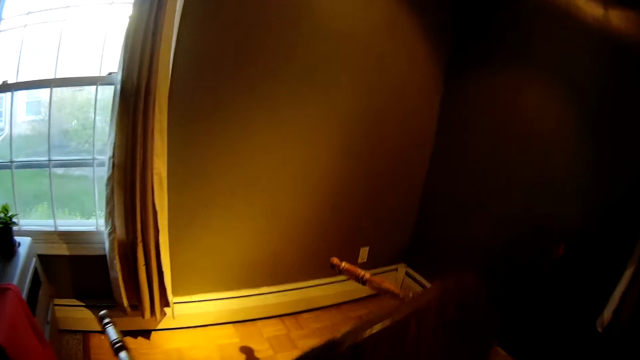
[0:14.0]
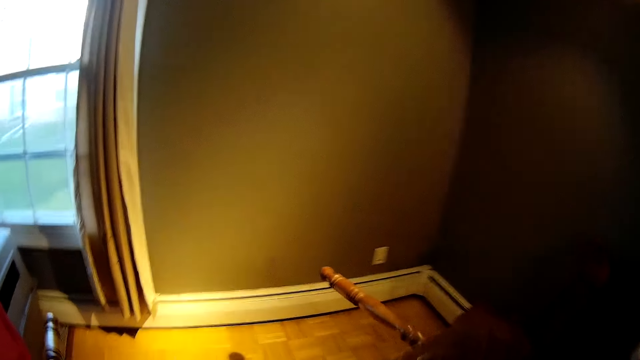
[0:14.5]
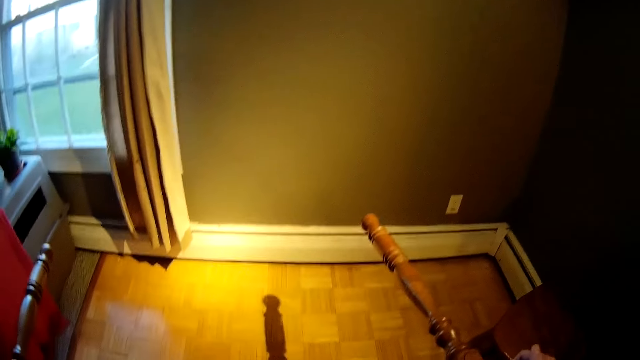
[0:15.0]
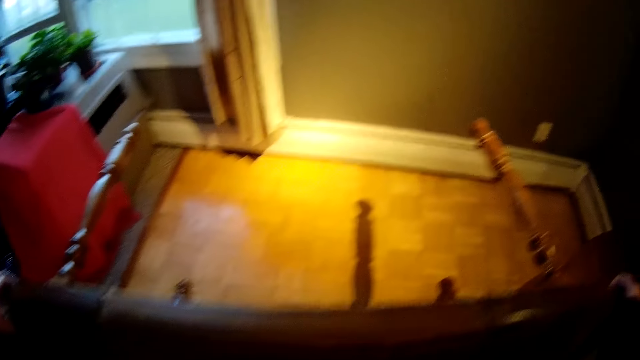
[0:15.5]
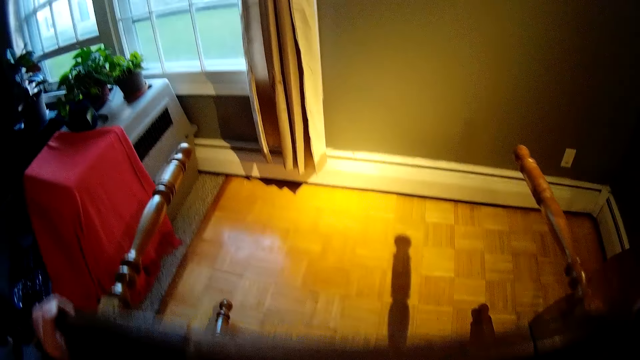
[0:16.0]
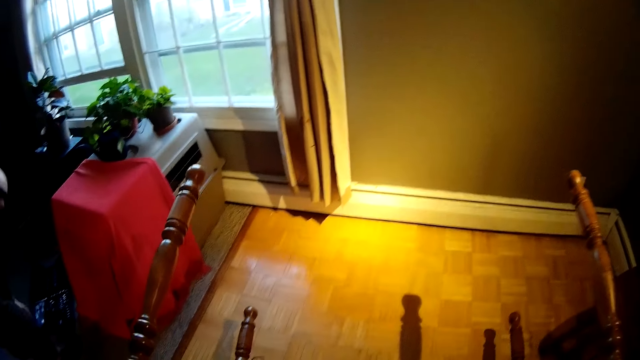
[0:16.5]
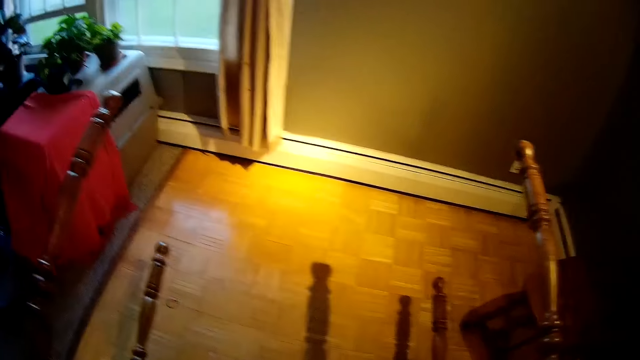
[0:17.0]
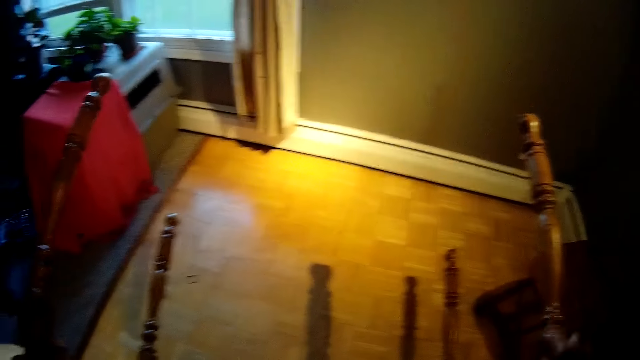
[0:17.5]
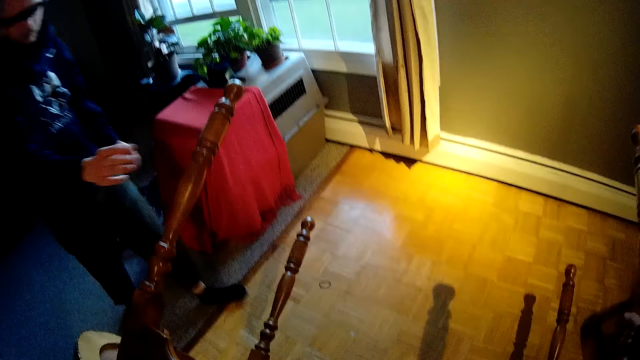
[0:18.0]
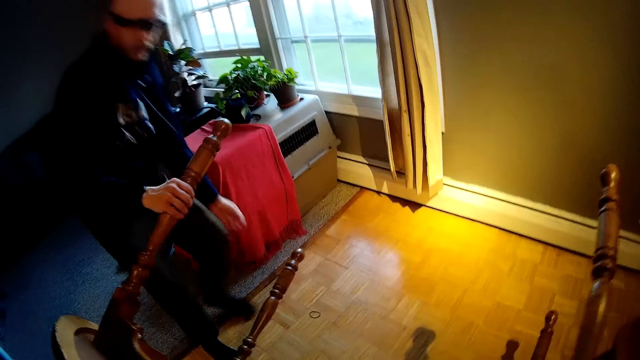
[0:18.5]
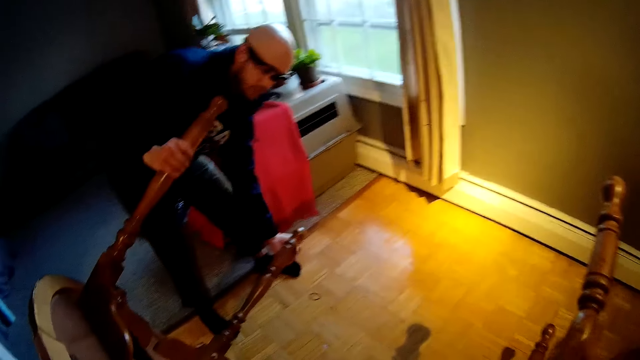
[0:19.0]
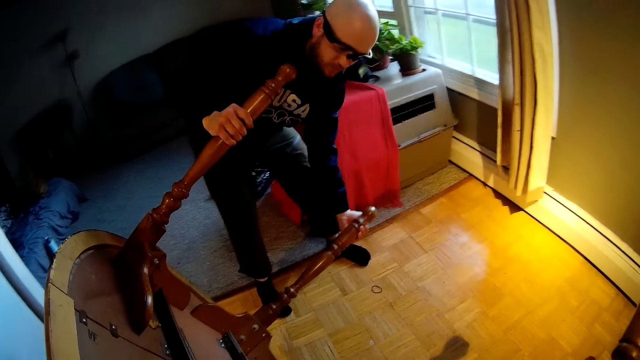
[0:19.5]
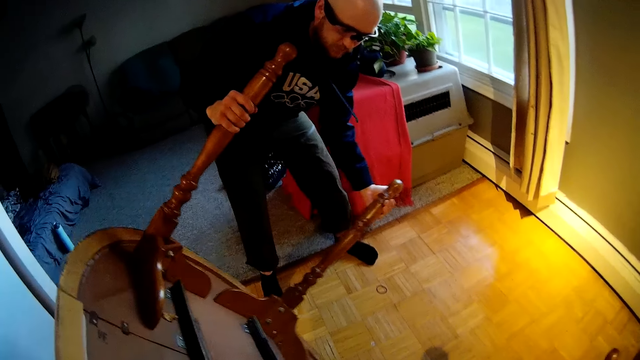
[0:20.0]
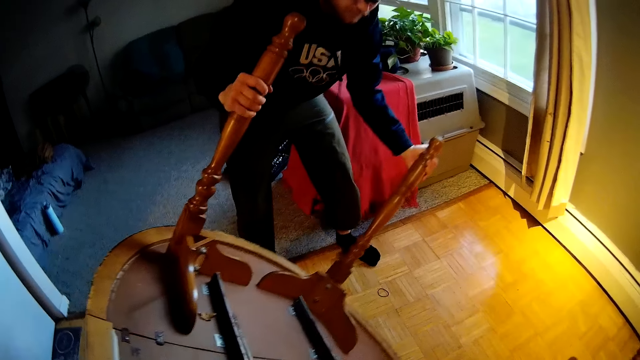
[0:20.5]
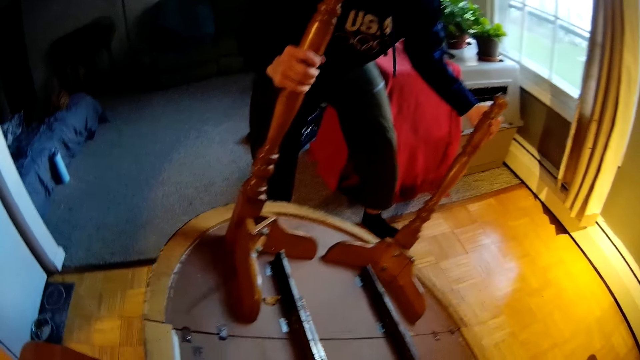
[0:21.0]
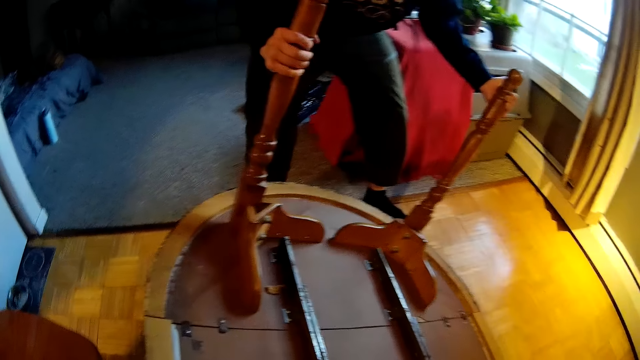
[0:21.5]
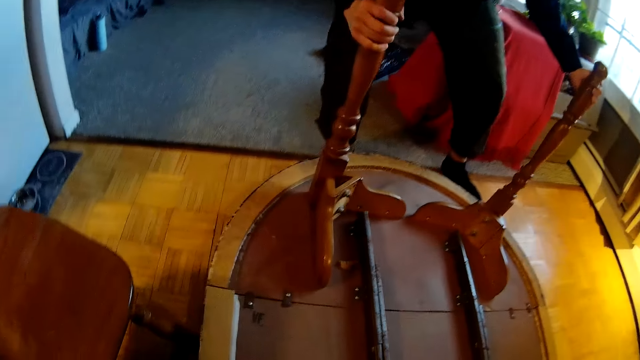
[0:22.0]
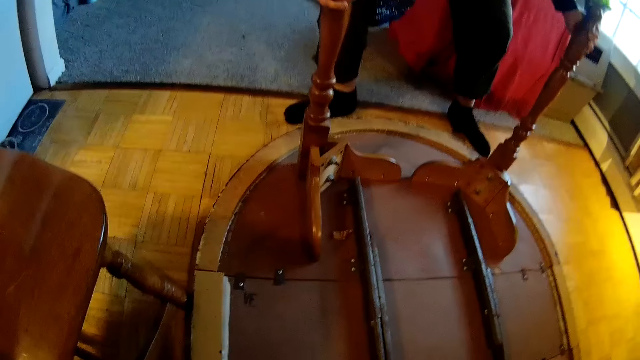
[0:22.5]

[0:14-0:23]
The camera wearer holds the table. They turn the table over with both hands in the dining. A man holds a leg of the table with his right hand. He holds another leg of the table with his left hand. The man interacts with the camera wearer. The man turns the table over with both hands.

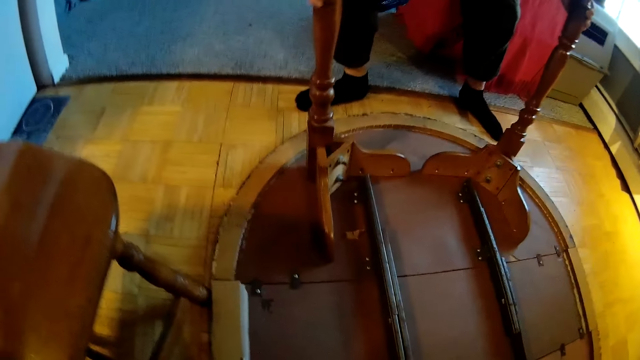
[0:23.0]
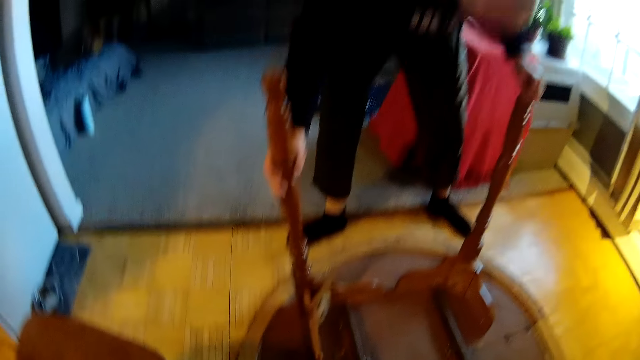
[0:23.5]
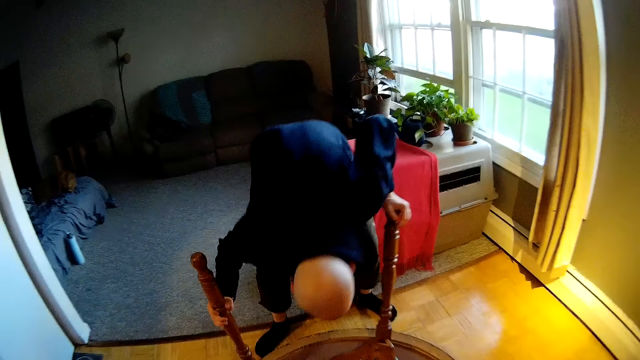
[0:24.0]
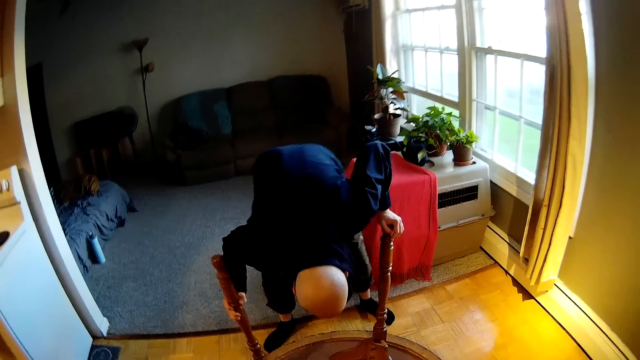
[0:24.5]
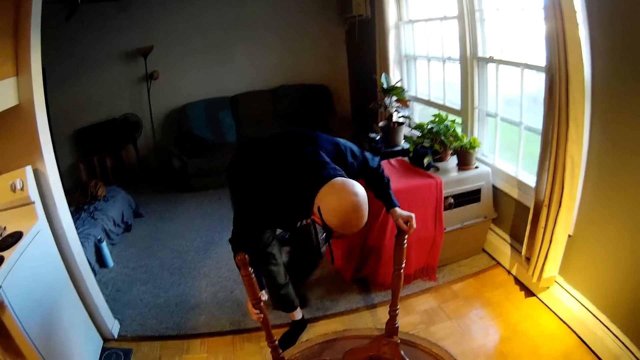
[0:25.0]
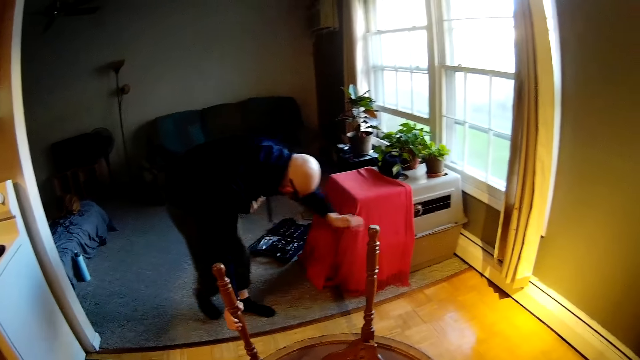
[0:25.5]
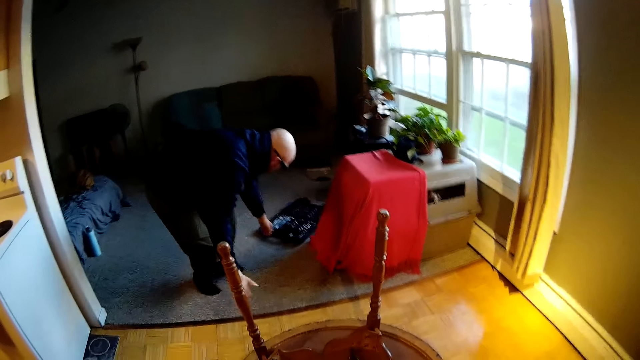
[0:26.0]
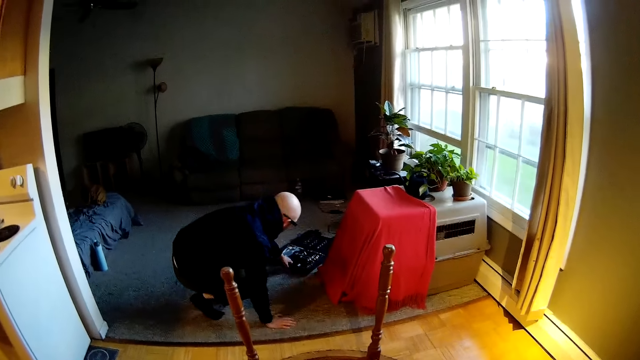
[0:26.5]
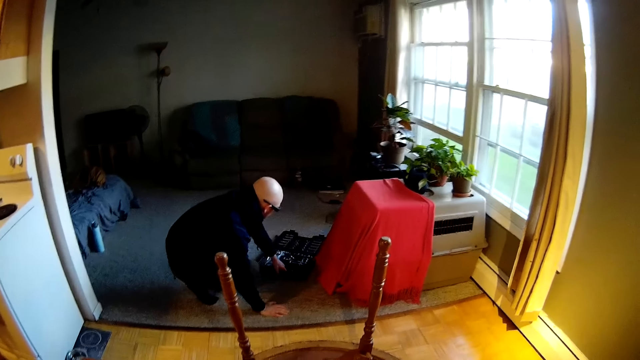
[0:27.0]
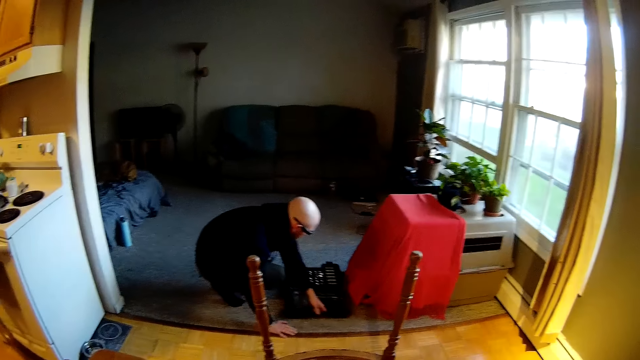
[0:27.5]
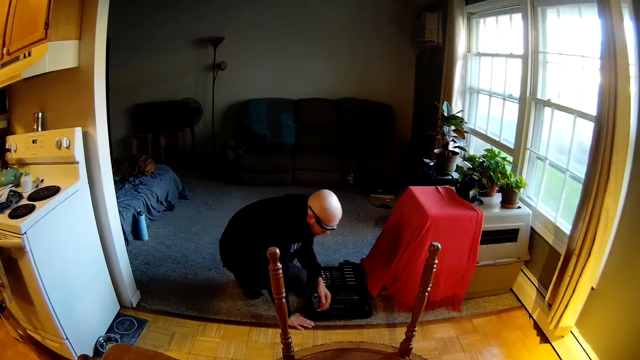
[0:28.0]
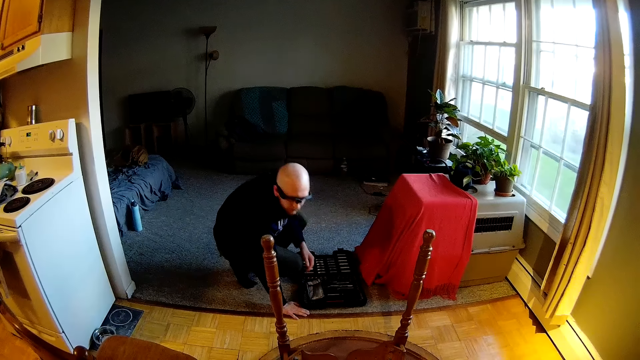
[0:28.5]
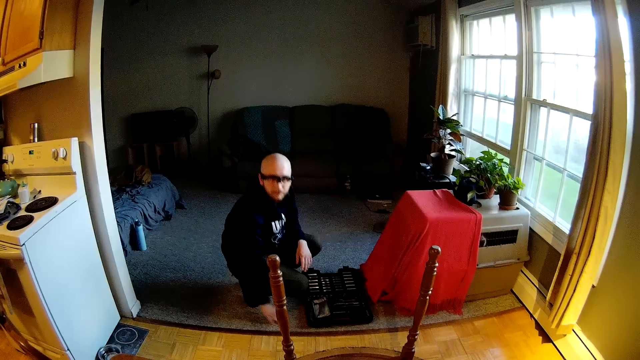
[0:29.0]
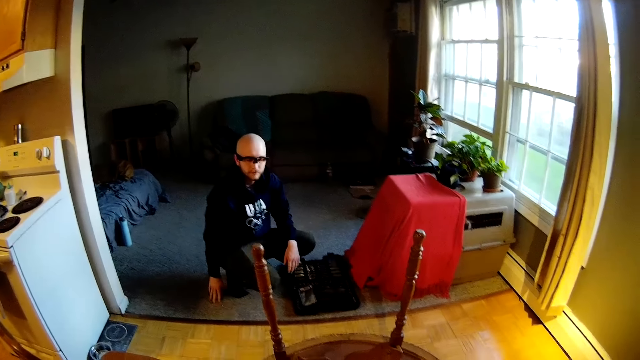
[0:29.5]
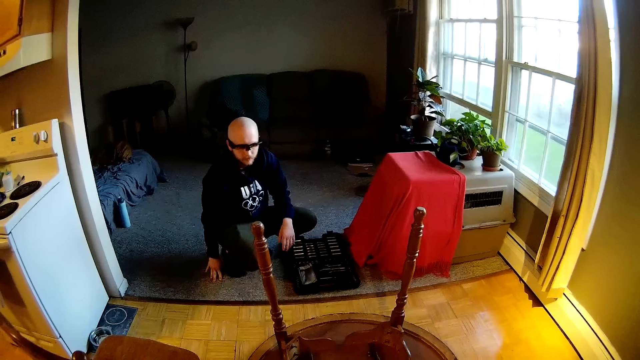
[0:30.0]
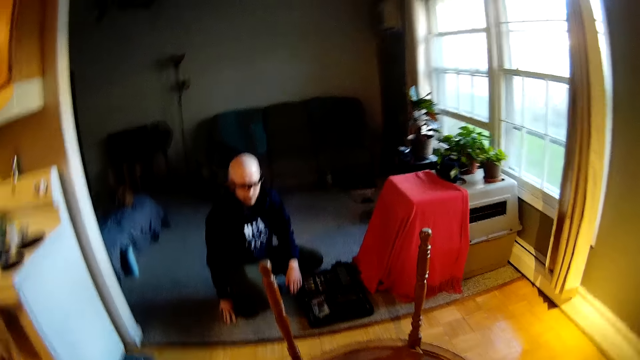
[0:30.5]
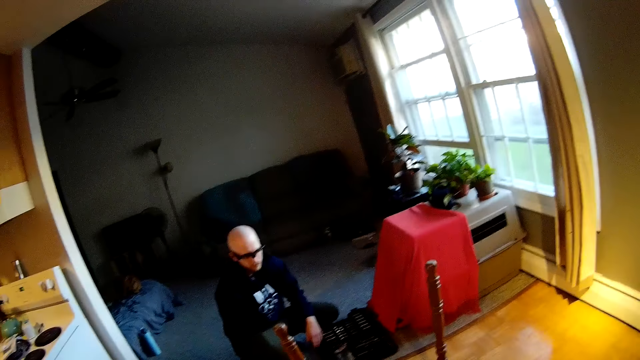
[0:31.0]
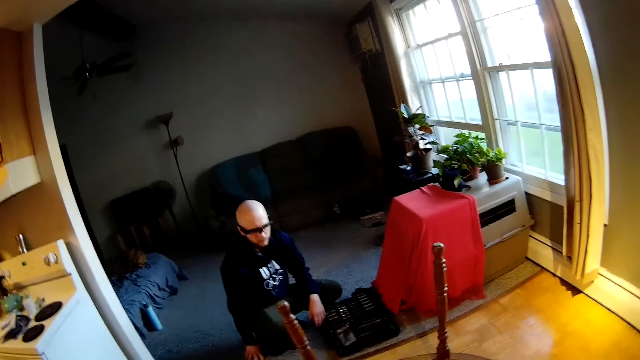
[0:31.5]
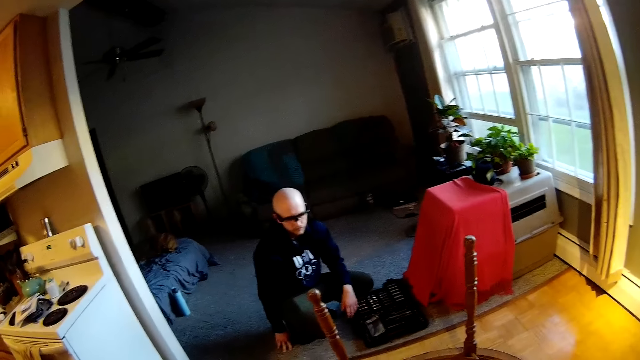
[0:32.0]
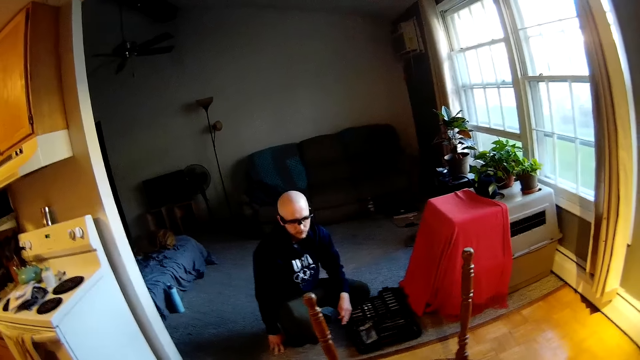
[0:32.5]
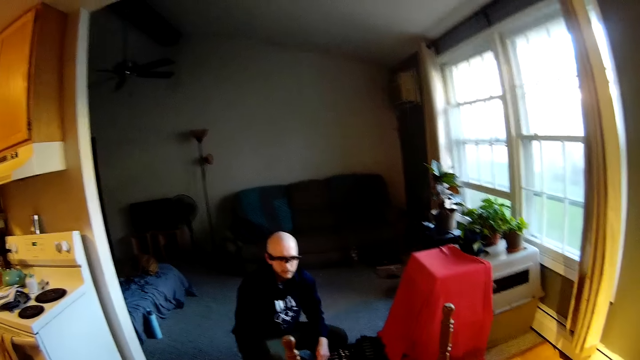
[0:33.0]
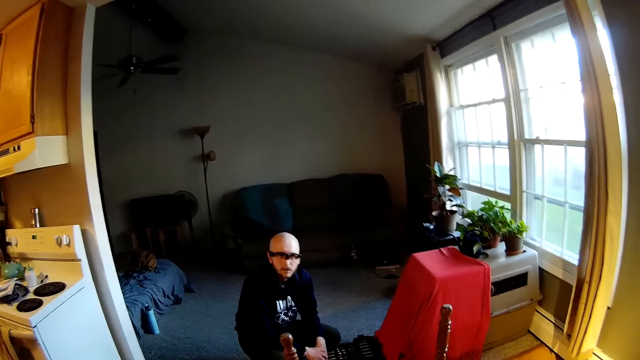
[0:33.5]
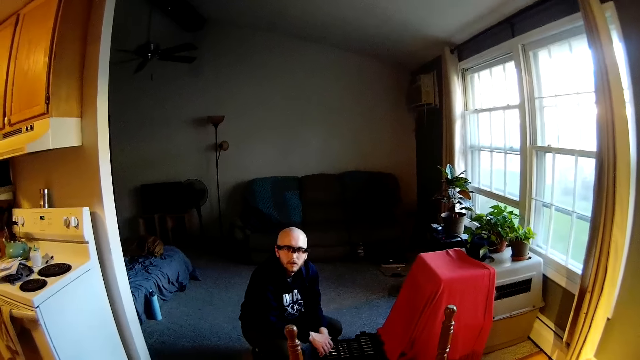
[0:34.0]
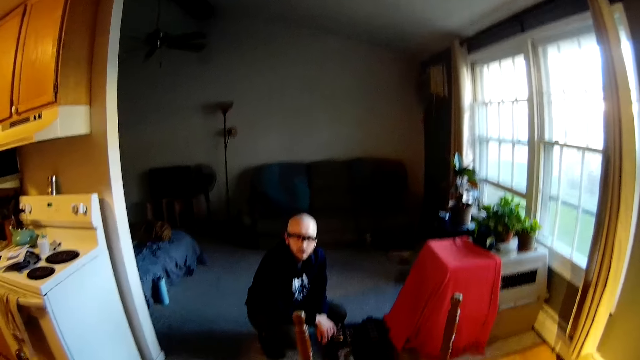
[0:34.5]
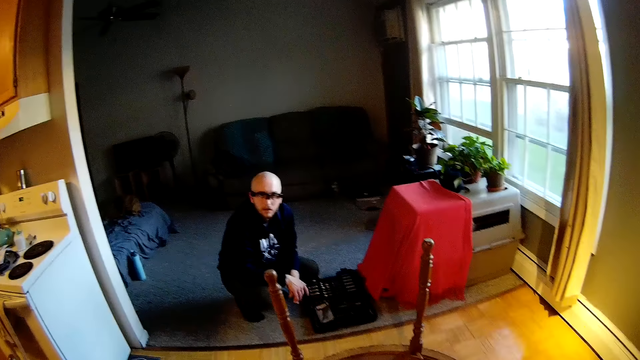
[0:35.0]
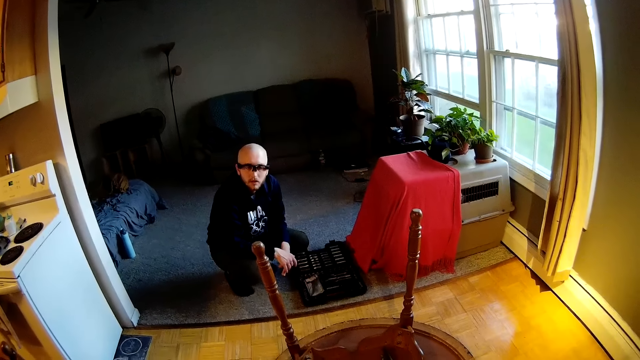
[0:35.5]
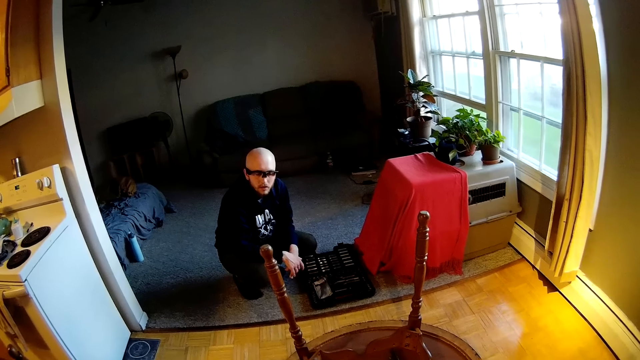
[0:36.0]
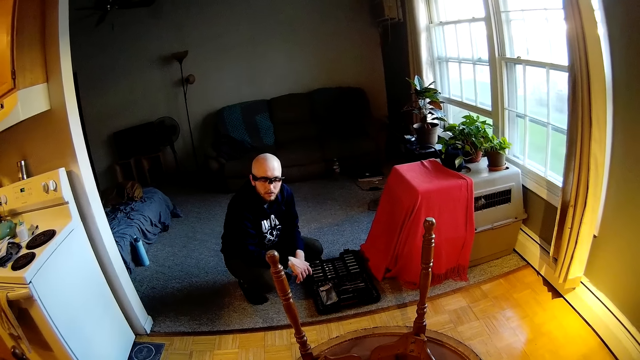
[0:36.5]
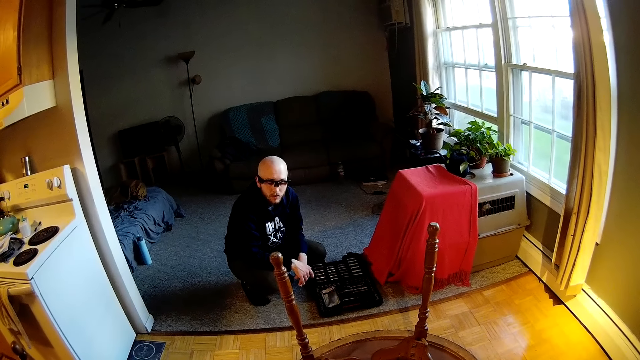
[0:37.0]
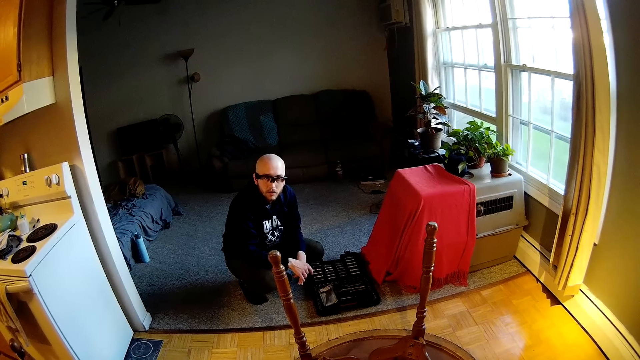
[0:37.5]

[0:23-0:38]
A man bends on the table. The man takes his left hand off the table. He takes his right hand off the table. He places his right hand on the floor. He drags a tool box from the room with his left hand. The camera wearer interacts with the man in the apartment. The man moves his right hand from the floor of the room to the frame of the dining. He takes his left hand off the tool box. He moves his right hand to the floor of the room. He drags his right hand on the floor of the room. He takes his right hand off the floor. He places his right hand over his left hand.
